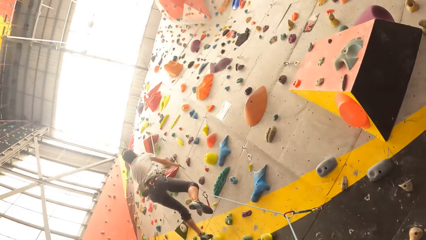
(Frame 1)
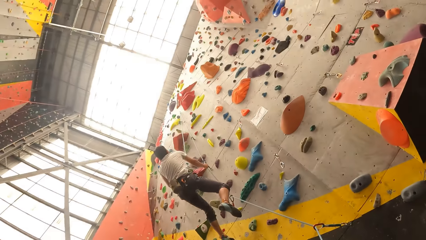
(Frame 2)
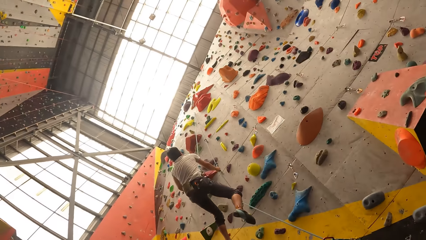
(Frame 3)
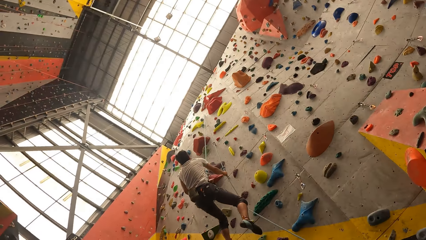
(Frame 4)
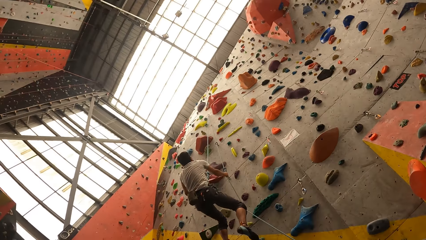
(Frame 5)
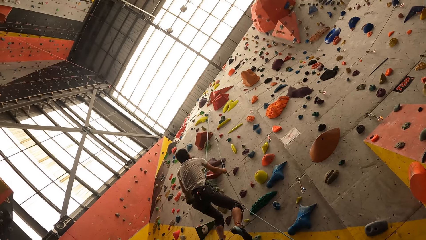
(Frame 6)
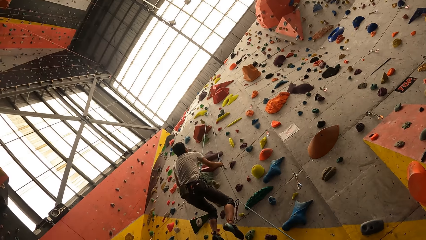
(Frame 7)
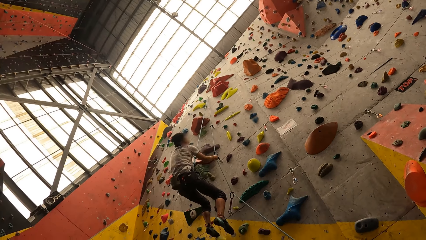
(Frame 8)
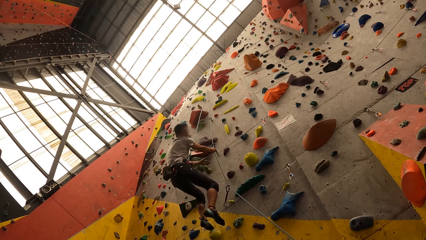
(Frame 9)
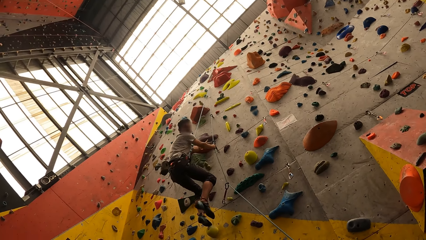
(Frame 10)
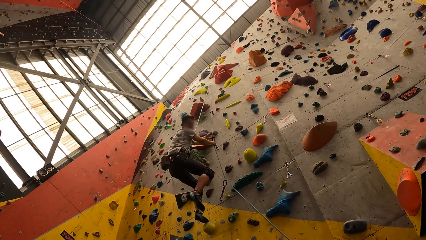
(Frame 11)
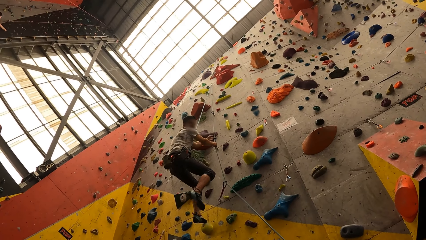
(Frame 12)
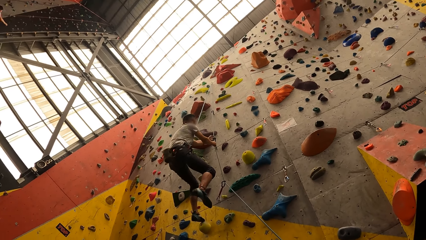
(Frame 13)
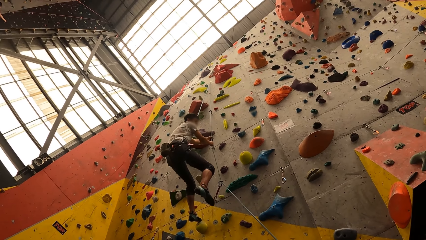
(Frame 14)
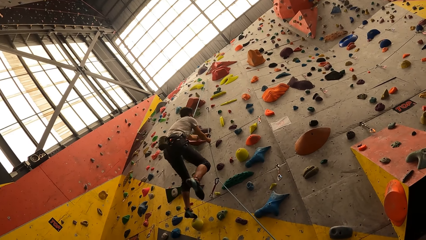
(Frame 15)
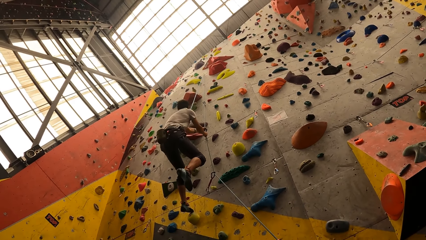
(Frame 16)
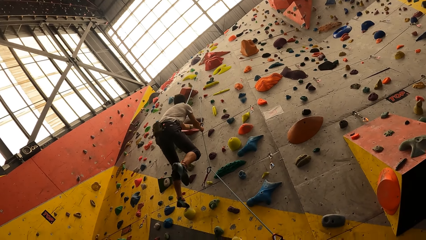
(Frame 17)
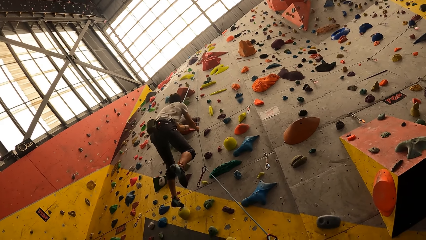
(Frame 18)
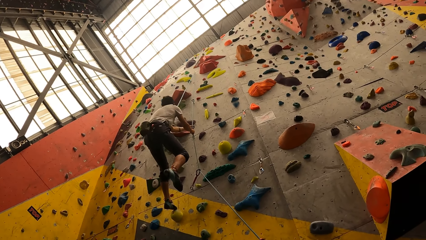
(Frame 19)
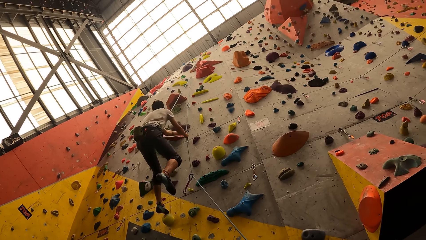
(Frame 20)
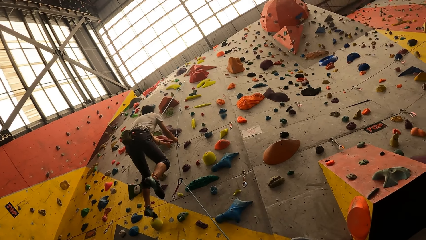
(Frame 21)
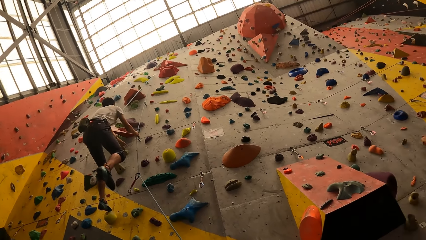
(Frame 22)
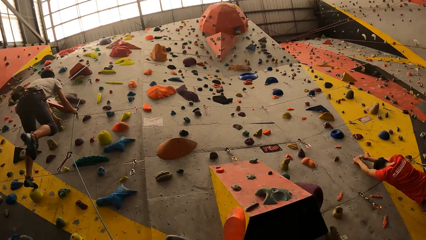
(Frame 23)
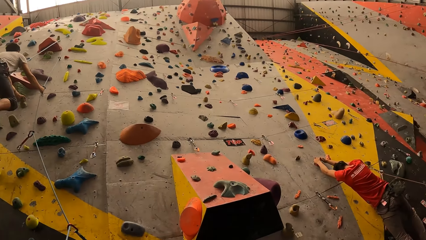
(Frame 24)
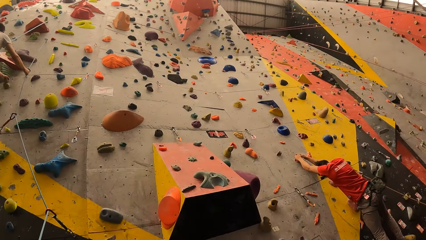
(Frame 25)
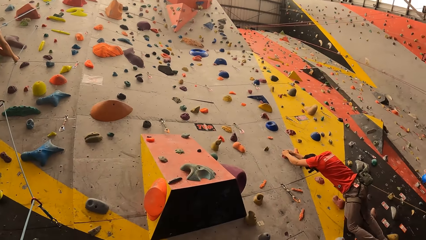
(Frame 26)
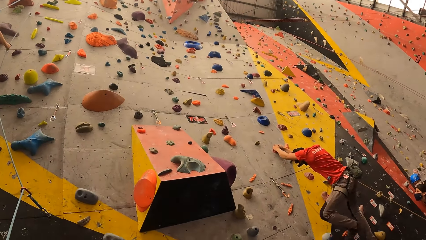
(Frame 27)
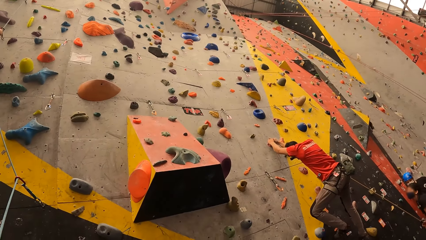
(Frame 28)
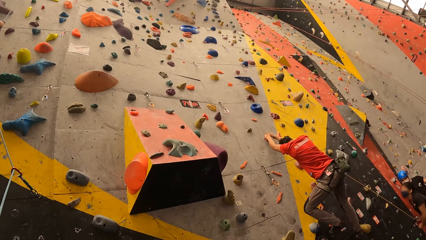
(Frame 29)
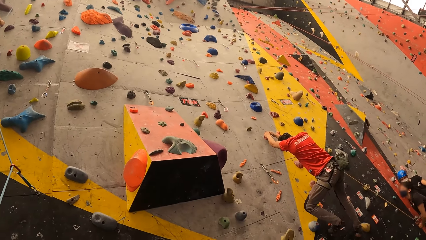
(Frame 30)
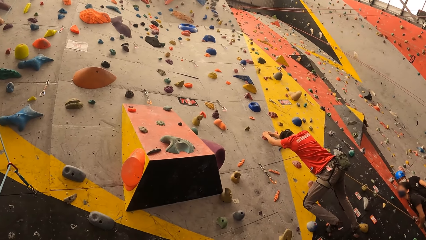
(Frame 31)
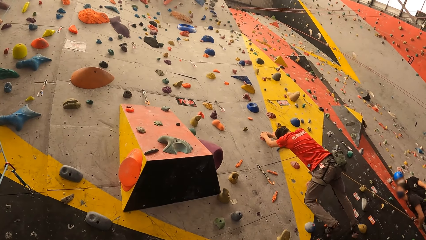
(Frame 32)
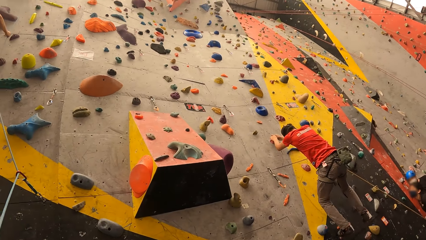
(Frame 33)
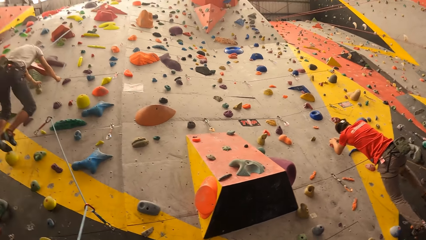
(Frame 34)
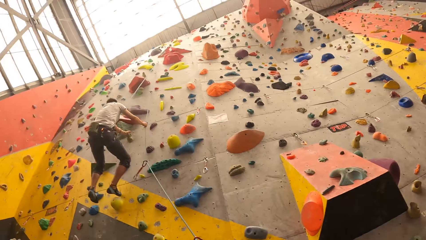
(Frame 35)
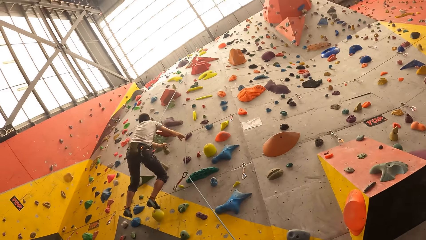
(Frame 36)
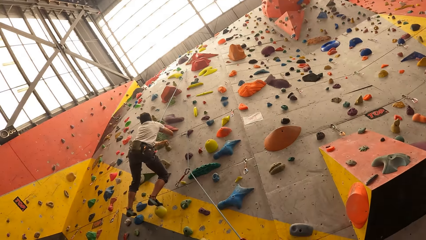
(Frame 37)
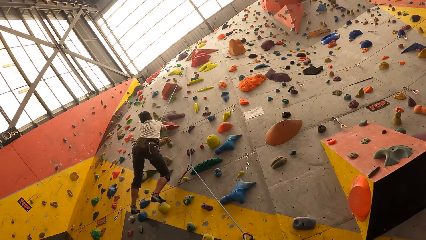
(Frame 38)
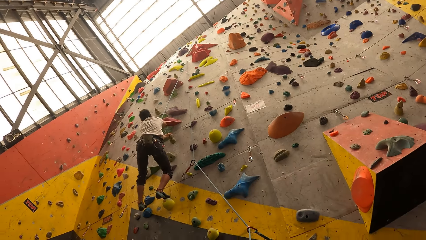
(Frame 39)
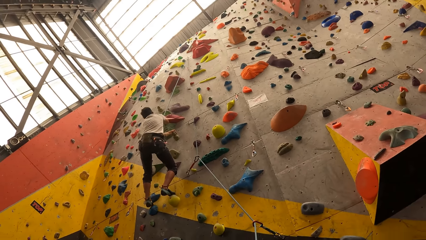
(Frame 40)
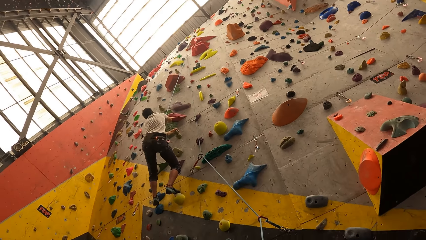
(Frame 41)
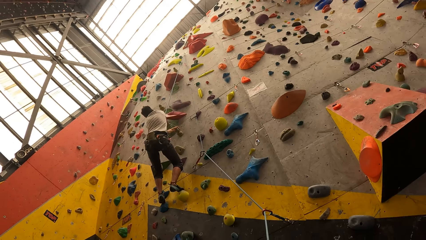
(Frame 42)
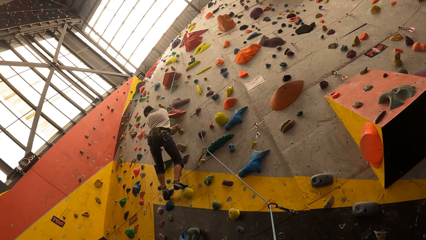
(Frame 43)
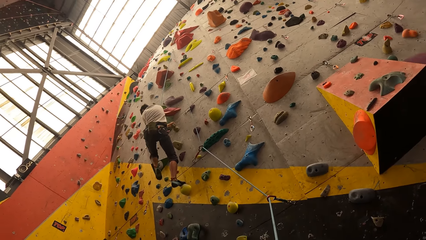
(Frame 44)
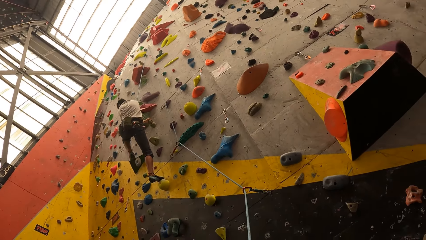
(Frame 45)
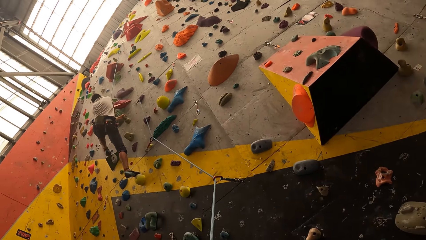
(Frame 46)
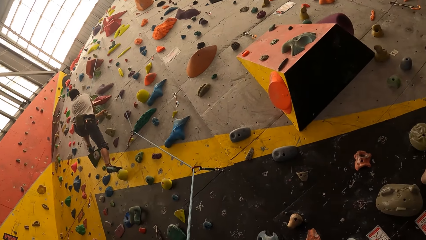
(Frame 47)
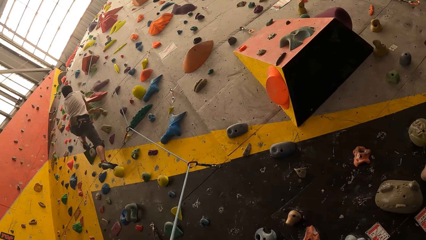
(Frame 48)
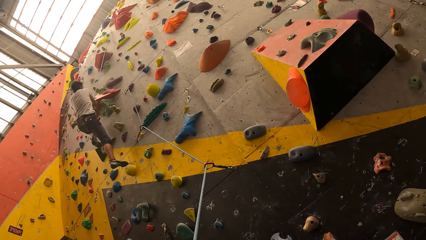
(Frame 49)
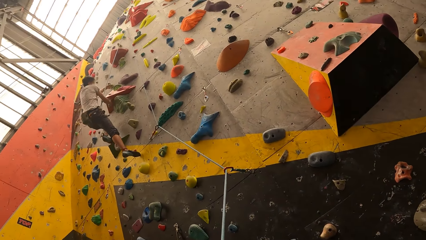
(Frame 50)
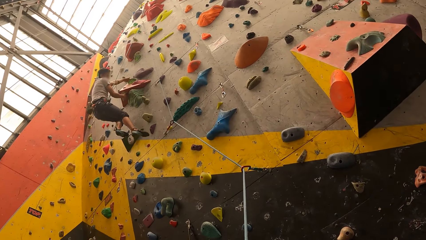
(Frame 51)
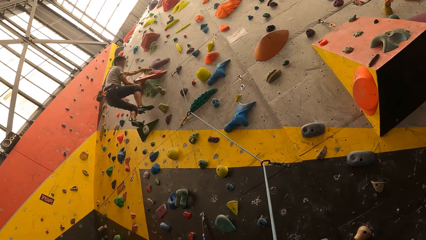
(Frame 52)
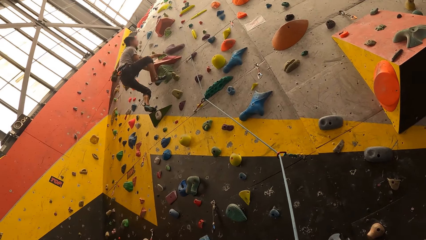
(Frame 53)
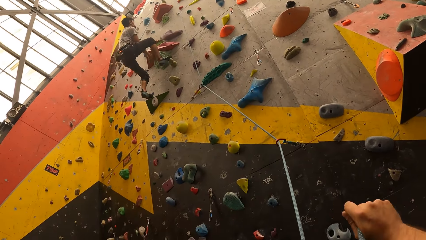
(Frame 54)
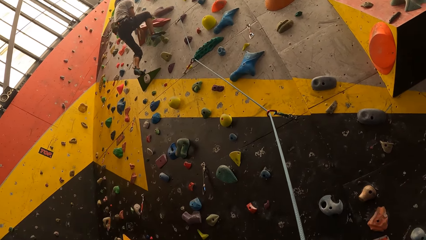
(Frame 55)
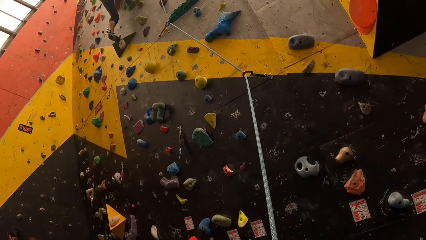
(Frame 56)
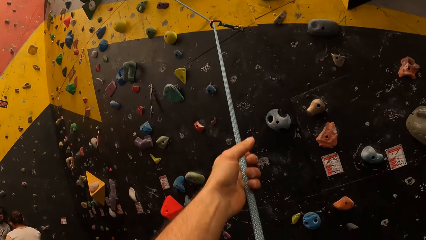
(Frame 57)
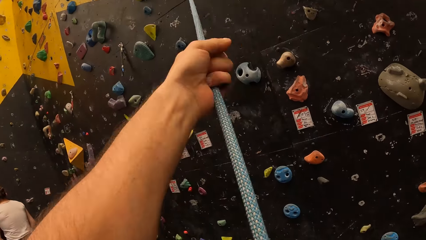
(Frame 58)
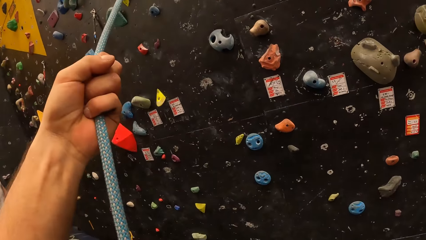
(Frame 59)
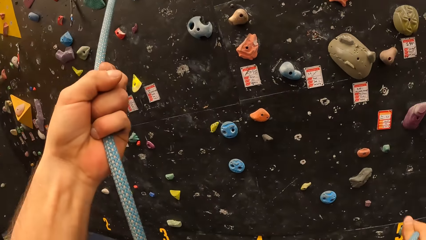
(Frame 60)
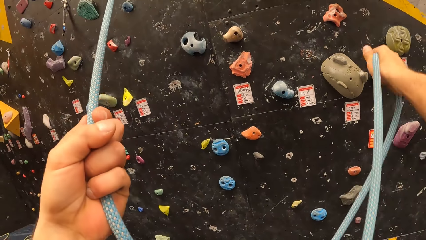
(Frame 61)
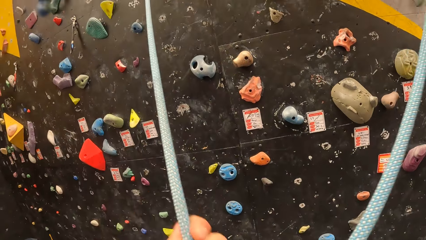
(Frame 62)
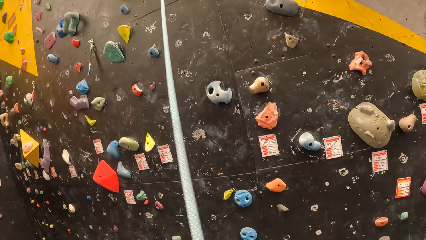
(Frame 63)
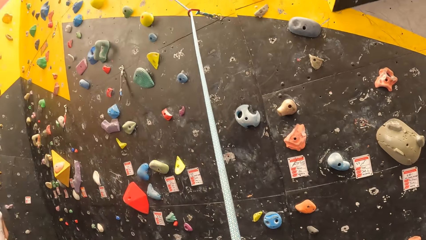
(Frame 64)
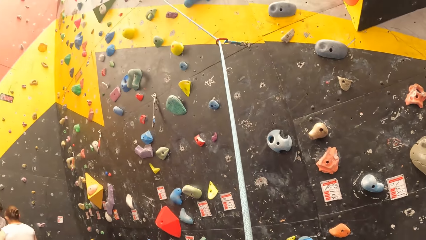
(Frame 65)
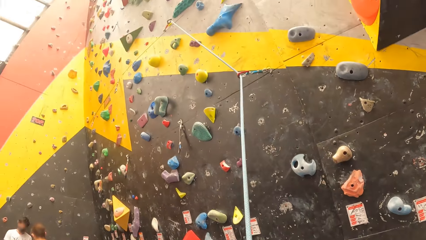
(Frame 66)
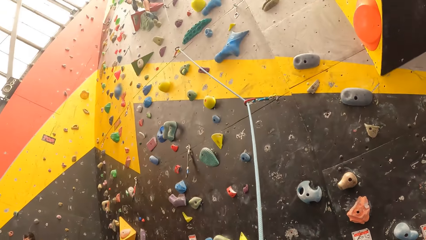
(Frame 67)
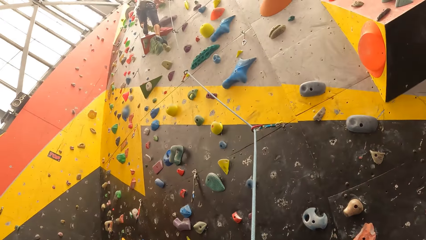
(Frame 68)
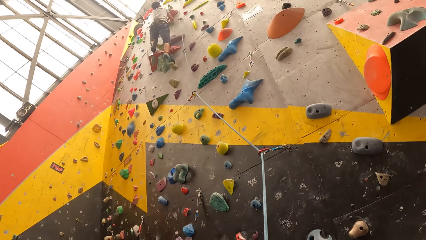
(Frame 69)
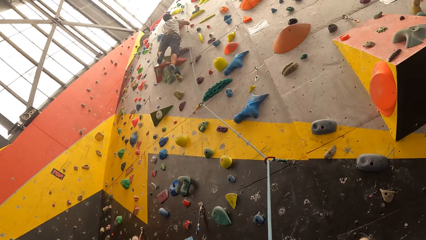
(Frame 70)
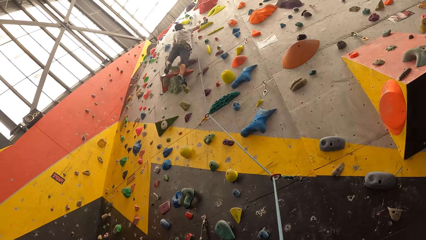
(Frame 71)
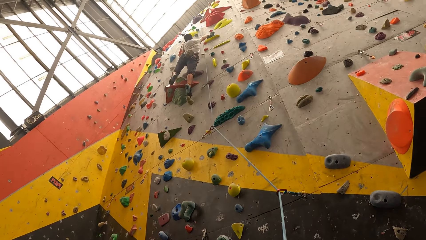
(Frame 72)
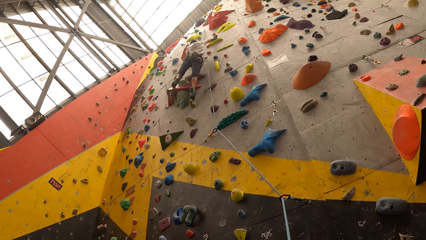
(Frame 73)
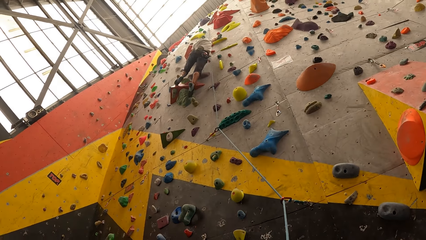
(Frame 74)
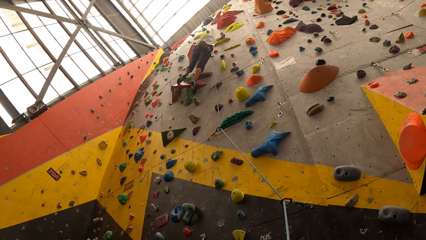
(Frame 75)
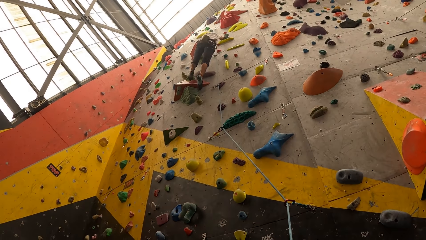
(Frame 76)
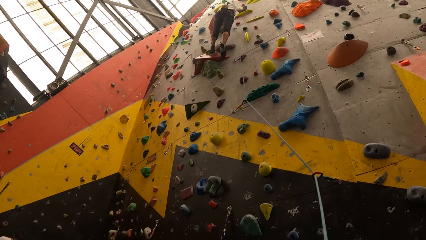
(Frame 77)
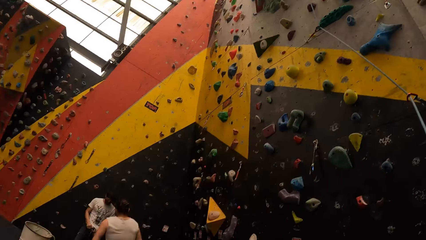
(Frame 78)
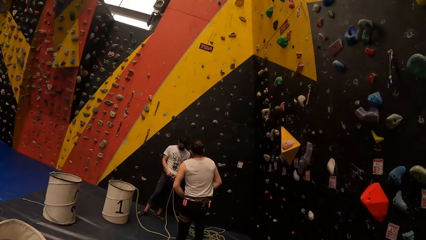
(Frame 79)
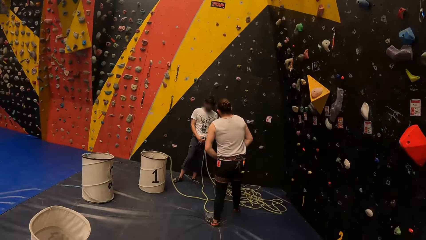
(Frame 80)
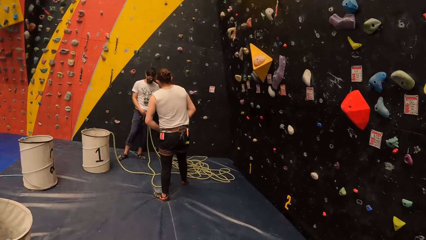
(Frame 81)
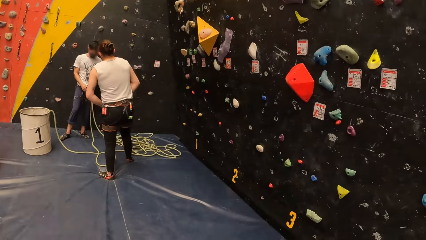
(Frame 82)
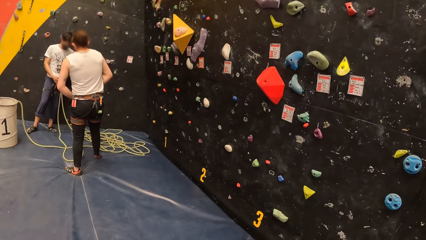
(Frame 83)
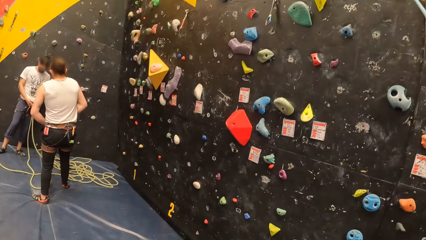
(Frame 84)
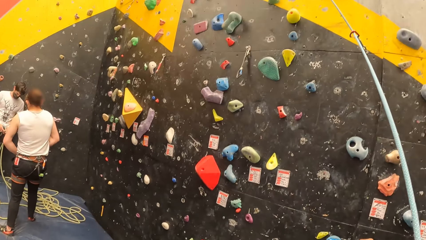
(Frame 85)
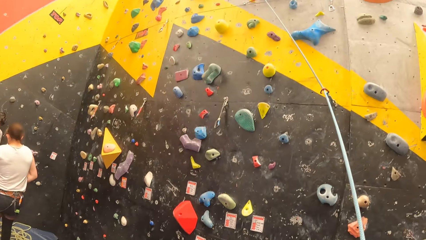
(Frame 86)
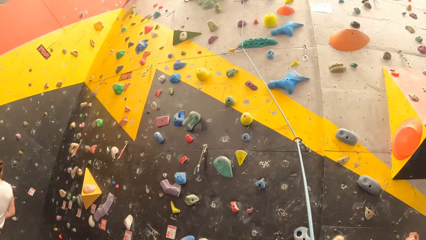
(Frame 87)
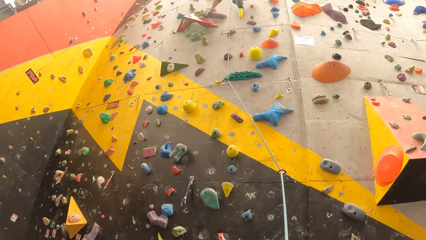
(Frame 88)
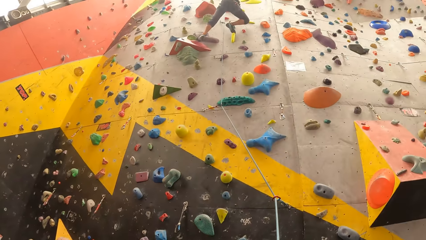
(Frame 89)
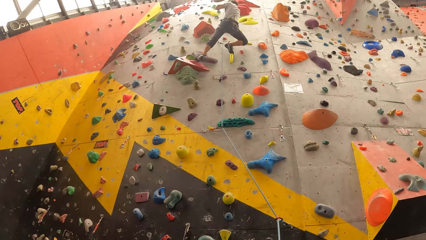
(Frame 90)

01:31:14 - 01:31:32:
A person swings with the rope. The camera wearer interacts with a man. Another person climbs the wall. The first person climbs the wall. The camera wearer looks at the man. They hold the rope. The first person climbs the wall. The camera wearer looks around.
